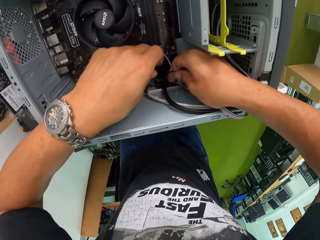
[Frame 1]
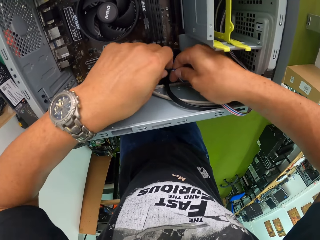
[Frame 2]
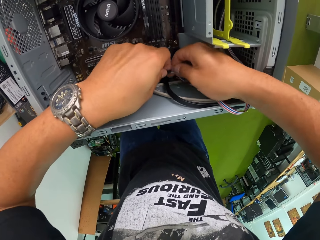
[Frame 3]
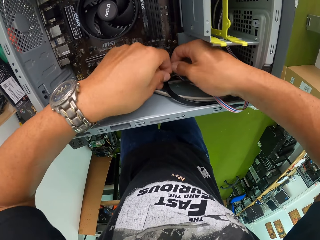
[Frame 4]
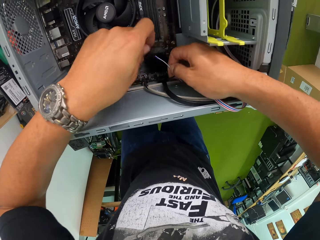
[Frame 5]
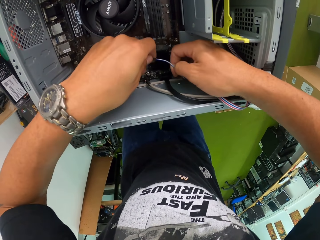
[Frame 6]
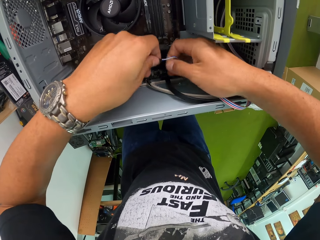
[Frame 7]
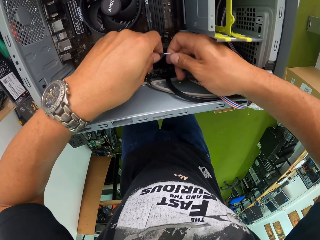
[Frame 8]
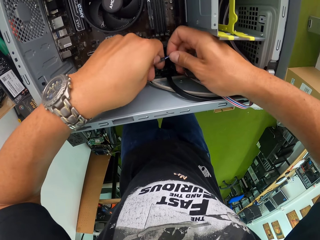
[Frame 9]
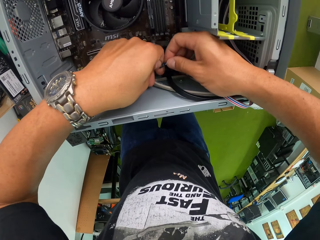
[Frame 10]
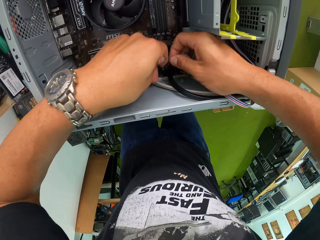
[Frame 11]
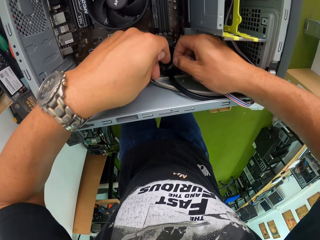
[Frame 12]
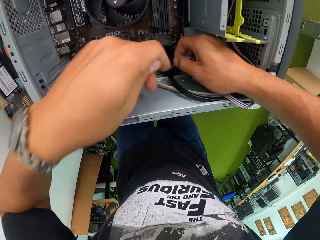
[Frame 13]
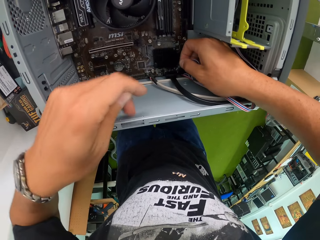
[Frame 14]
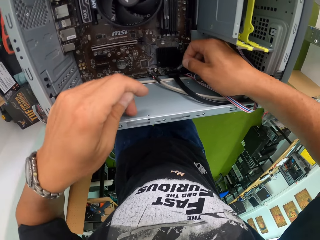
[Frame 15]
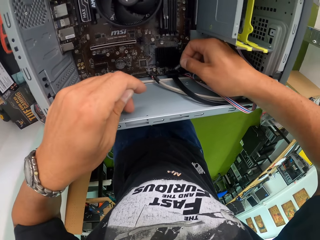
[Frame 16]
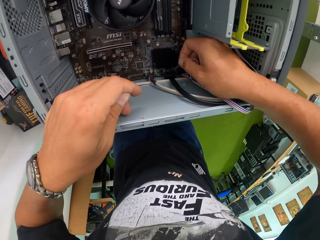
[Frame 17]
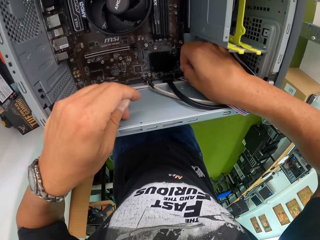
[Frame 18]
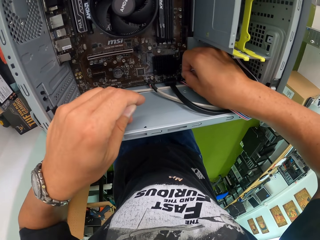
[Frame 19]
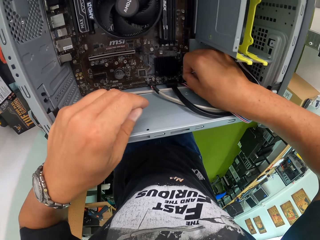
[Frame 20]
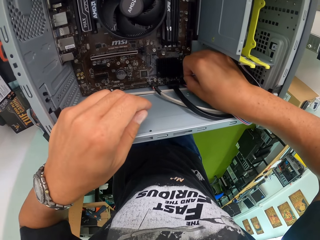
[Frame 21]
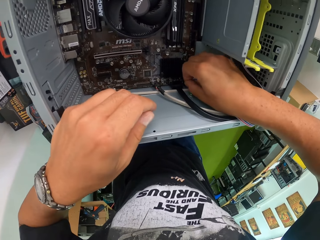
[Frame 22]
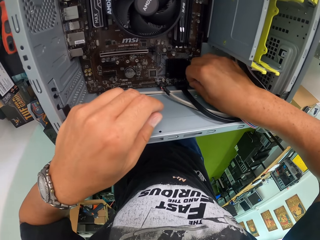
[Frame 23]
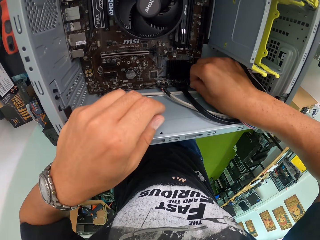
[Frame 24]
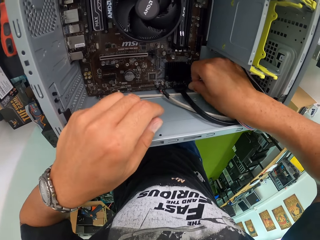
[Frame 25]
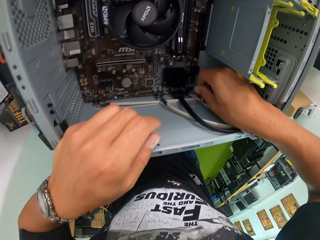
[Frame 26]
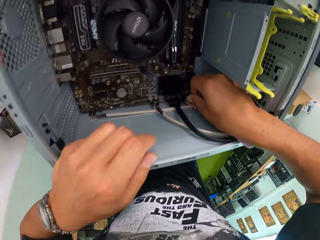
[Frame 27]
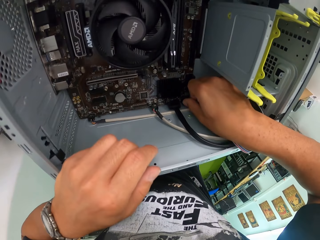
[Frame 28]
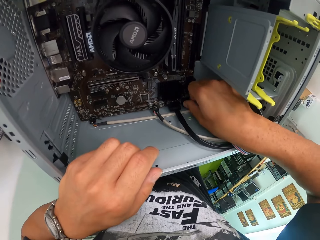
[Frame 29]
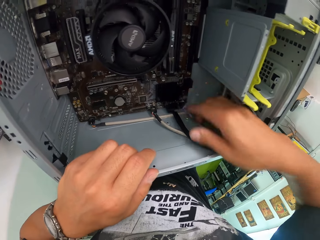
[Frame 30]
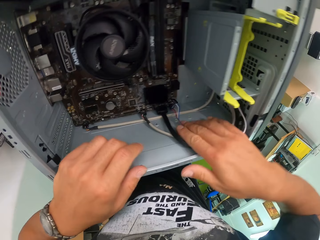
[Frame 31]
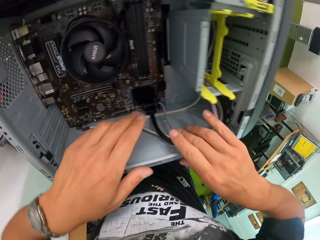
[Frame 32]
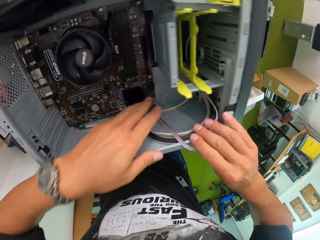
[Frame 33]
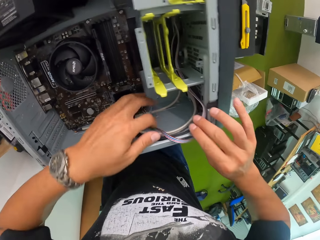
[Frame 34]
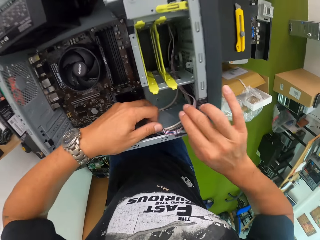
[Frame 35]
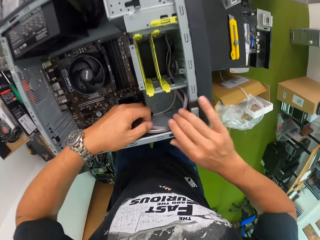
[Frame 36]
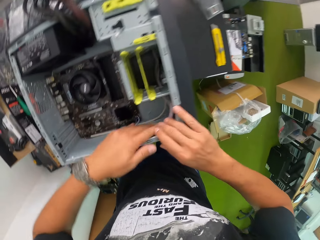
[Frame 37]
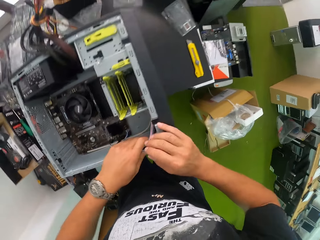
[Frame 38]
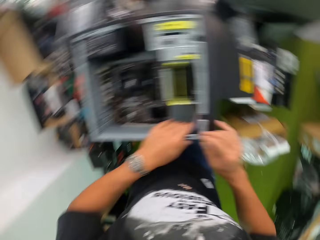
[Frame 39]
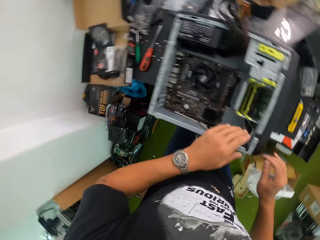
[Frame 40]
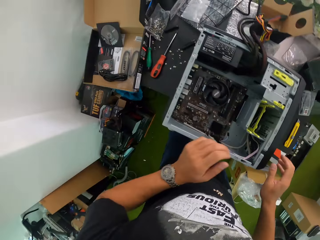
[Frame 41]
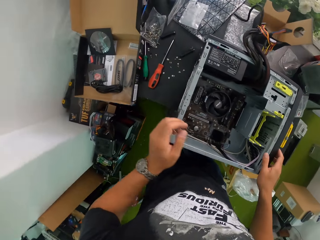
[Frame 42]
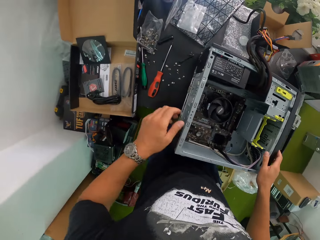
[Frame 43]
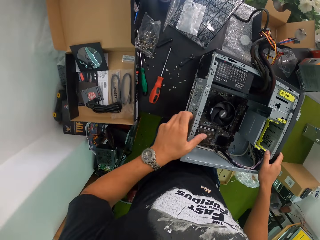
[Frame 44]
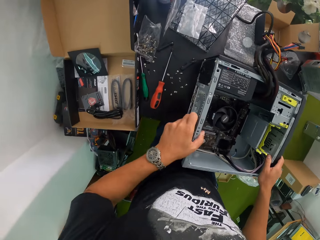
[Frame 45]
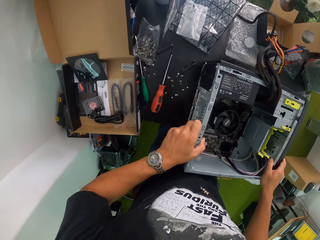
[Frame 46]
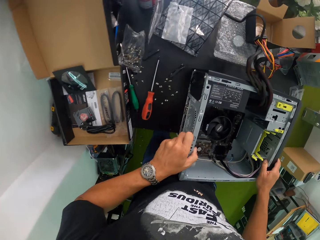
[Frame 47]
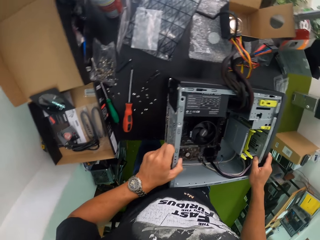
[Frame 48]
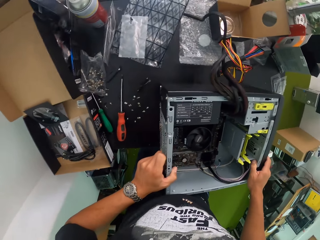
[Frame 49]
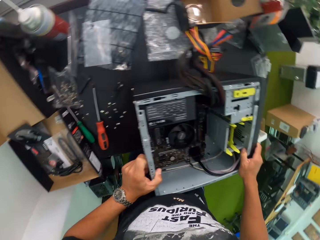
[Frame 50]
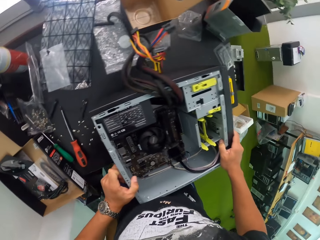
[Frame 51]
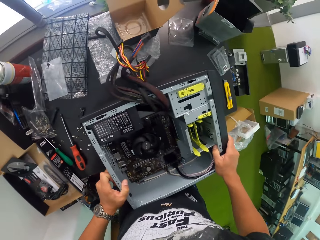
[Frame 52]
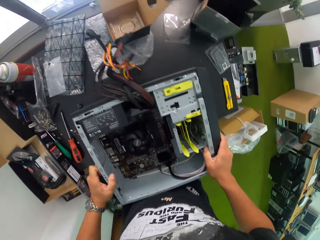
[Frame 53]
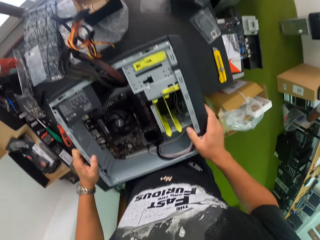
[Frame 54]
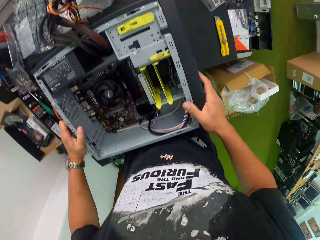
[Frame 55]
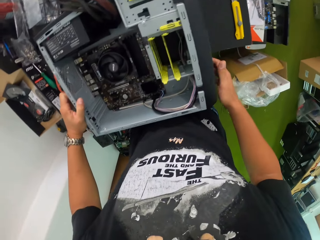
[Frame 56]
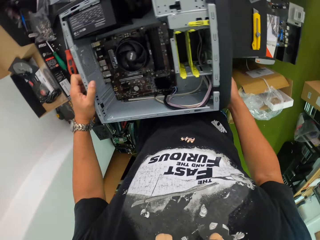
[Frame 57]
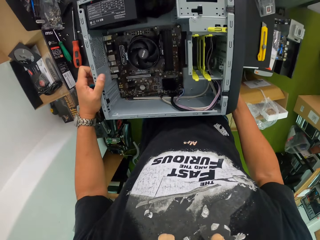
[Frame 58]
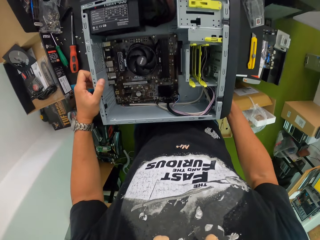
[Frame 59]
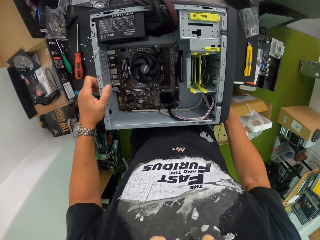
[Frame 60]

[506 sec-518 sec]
The camera wearer twists the wire in the CPU with both hands. He connects the wire to the mainboard with his right hand. He tucks the wire in the CPU with both hands. He holds the CPU with both hands.

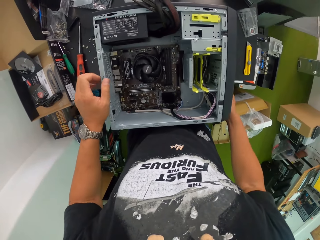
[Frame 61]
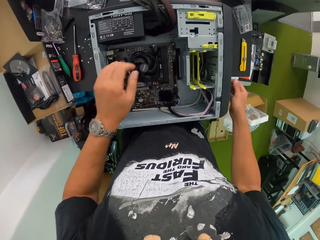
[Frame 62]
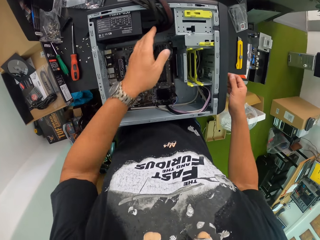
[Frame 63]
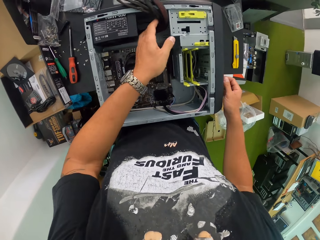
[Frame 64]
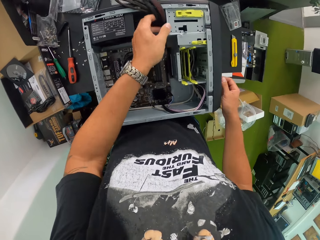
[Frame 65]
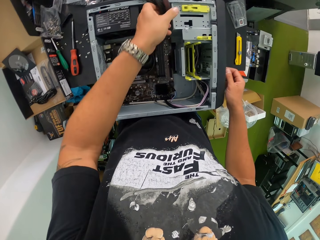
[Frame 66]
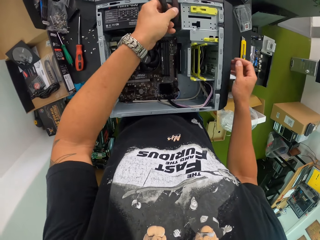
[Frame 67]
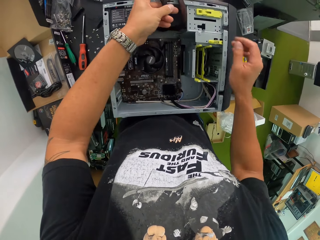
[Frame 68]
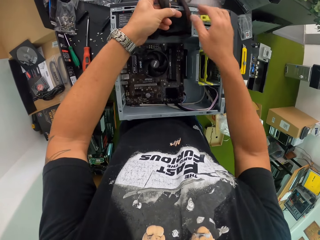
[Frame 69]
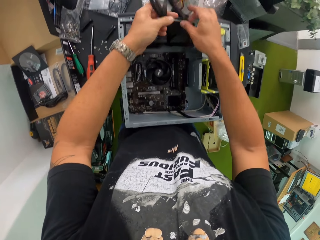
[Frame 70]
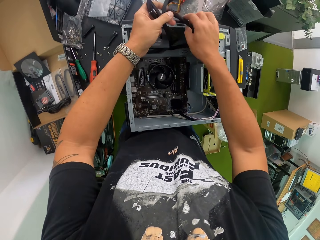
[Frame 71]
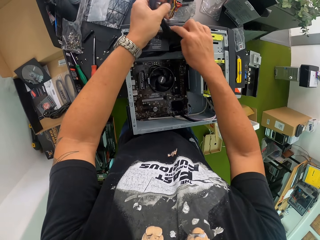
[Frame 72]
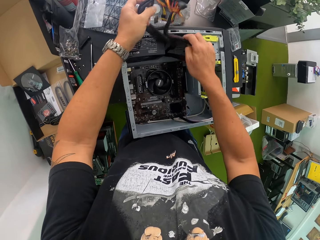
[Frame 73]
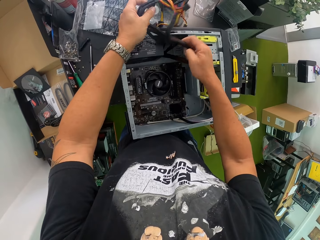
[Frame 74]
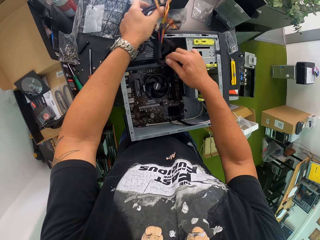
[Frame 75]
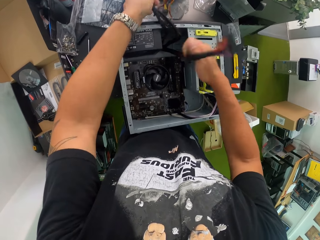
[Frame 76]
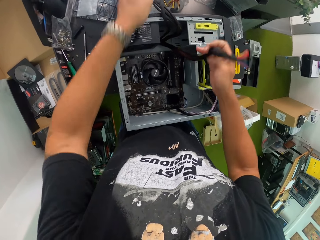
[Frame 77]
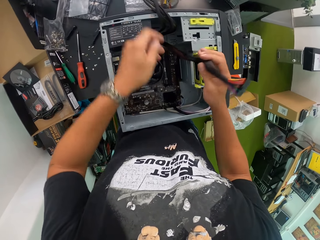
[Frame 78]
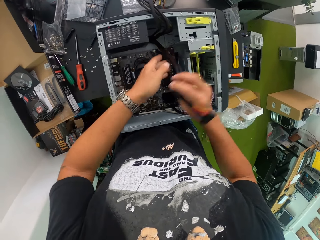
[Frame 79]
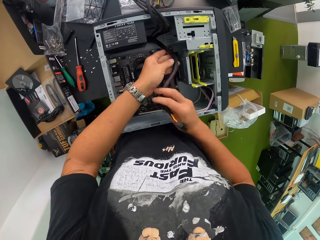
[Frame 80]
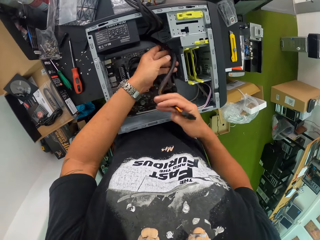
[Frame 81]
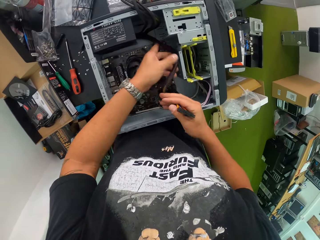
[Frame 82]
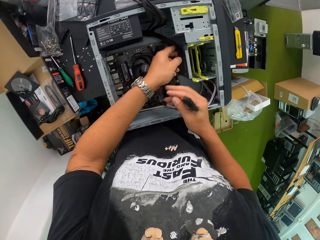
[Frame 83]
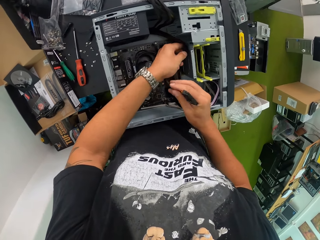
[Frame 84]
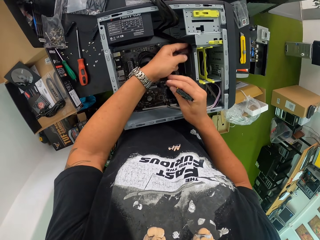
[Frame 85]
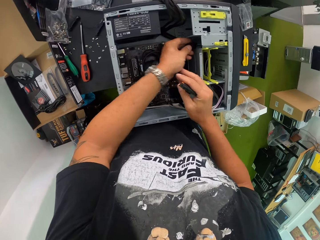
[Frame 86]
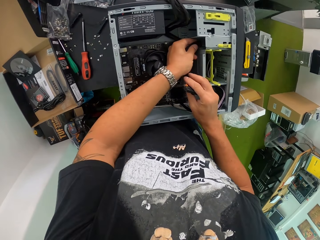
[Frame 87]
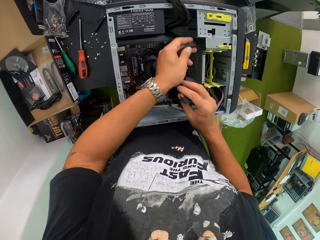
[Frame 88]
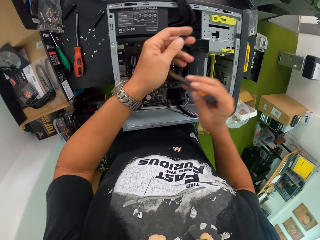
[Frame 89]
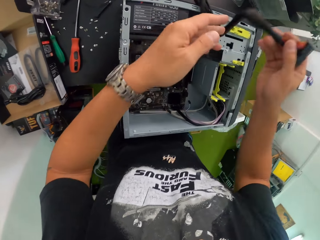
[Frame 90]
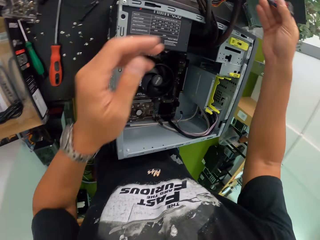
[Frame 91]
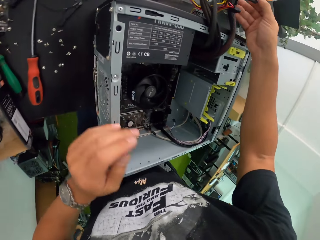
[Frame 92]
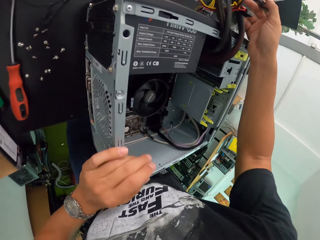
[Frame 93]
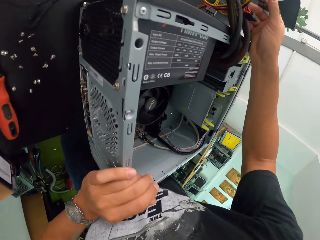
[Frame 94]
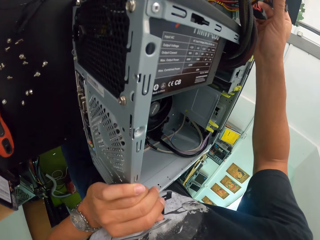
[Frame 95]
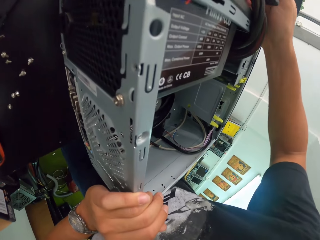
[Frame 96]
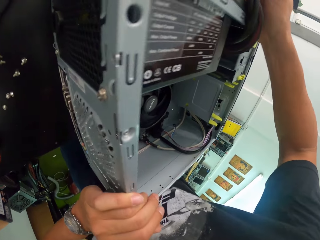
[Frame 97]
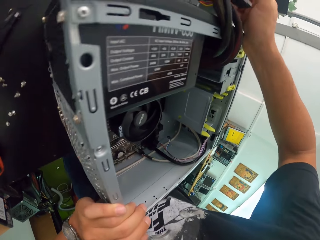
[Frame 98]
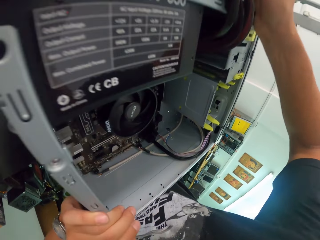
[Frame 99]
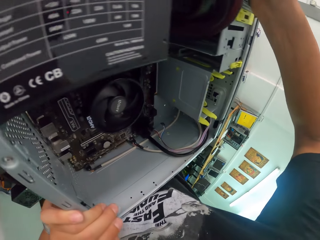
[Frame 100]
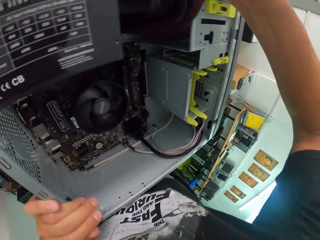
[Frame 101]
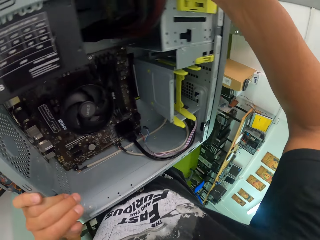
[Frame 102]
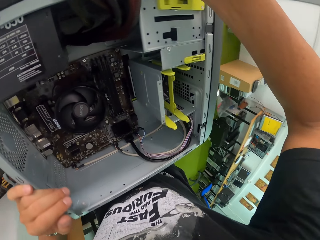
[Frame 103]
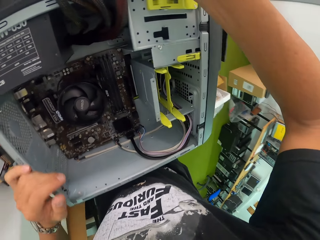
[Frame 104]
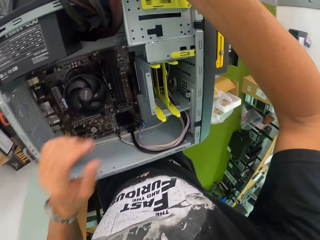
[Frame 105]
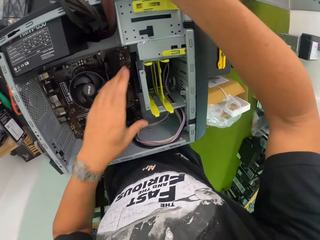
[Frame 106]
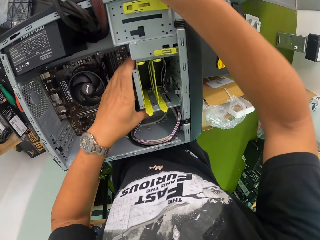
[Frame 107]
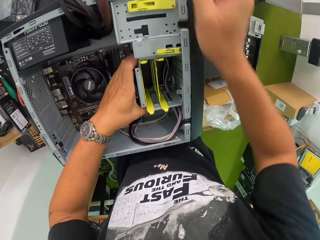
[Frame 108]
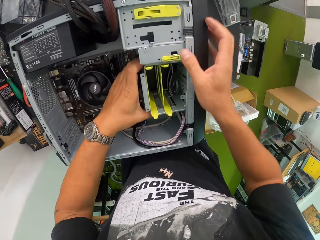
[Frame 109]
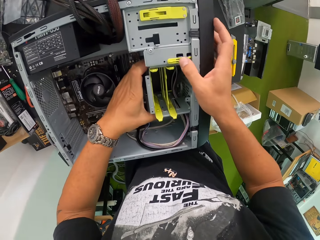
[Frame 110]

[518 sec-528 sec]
The camera wearer untangles a cable on the CPU with both hands. He picks up the cable on the CPU with his right hand. He holds the cable on the CPU with both hands. He drops the cable on the CPU with his right hand. He places his left hand on the CPU. He holds the compartment in the CPU with his left hand. He touches a clip on the compartment with his right hand.
